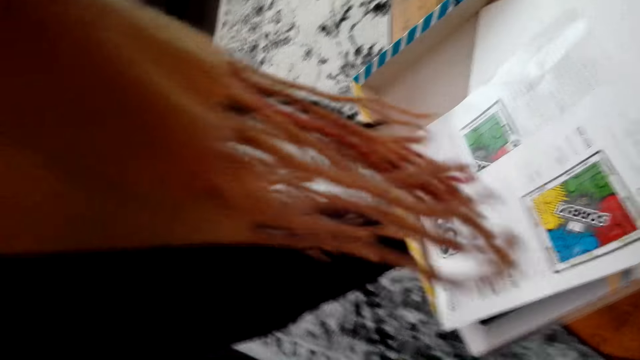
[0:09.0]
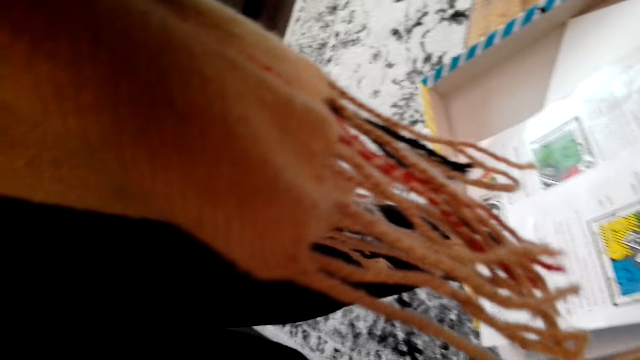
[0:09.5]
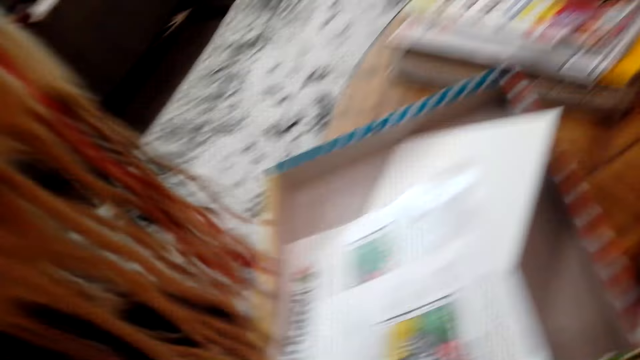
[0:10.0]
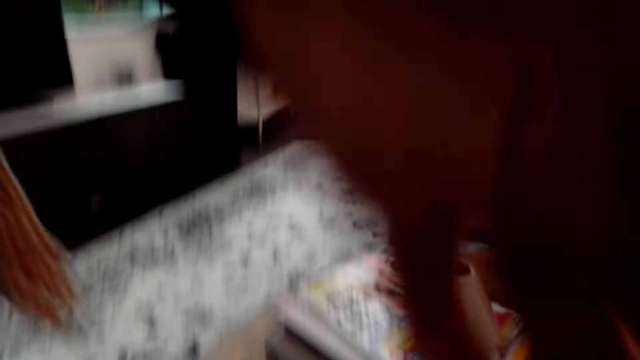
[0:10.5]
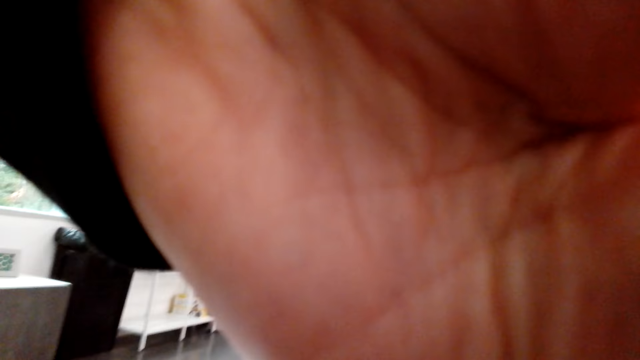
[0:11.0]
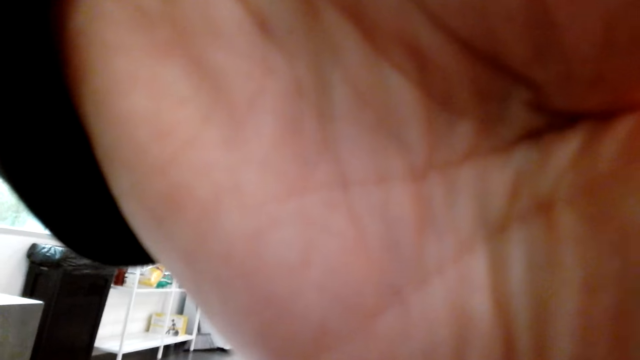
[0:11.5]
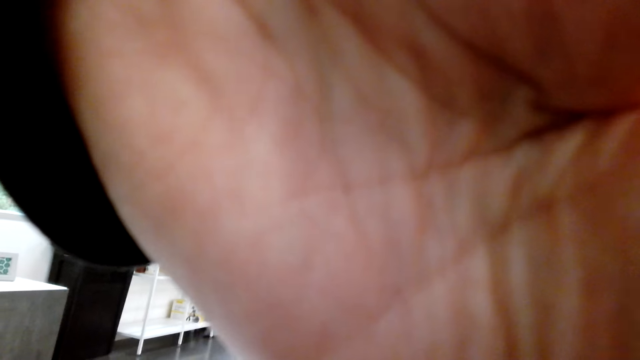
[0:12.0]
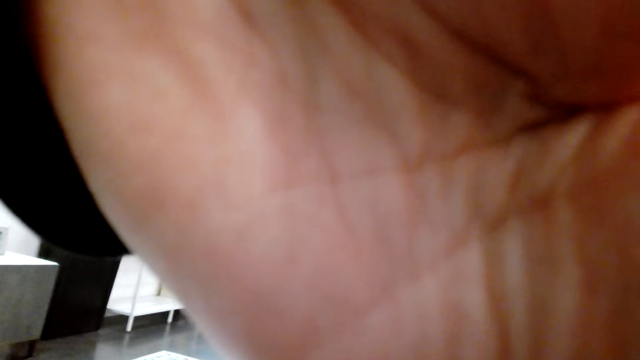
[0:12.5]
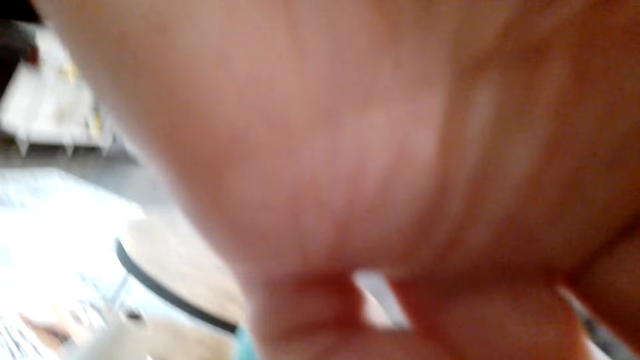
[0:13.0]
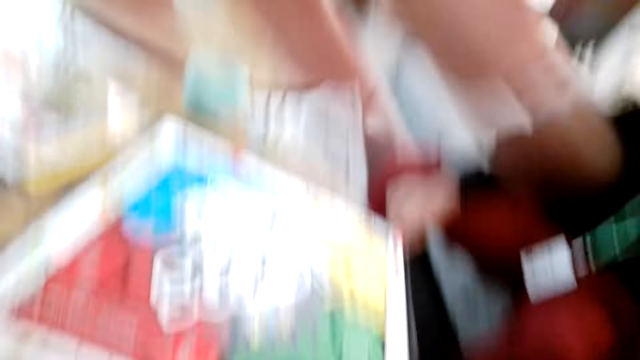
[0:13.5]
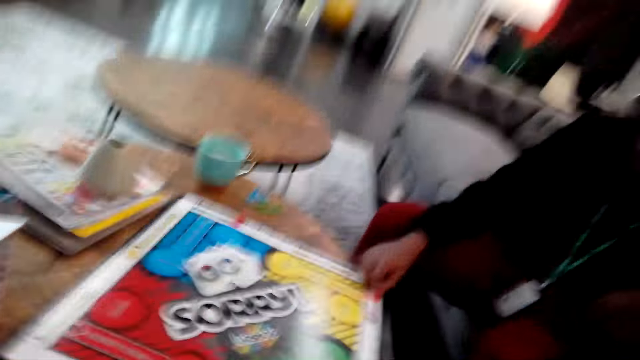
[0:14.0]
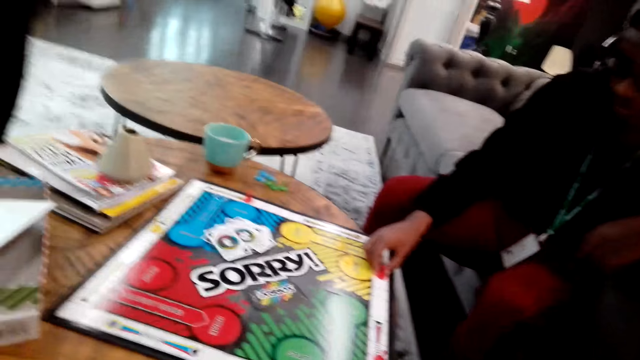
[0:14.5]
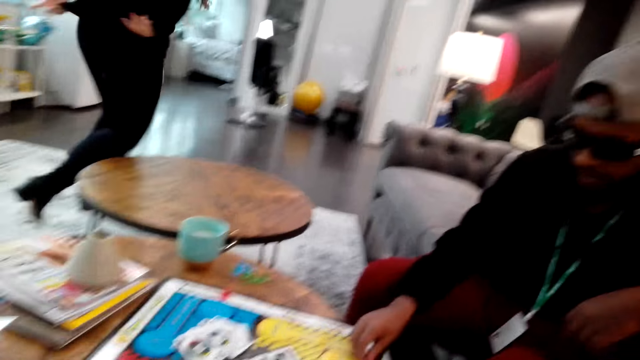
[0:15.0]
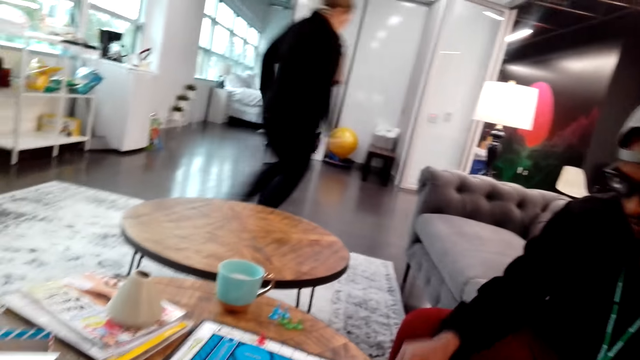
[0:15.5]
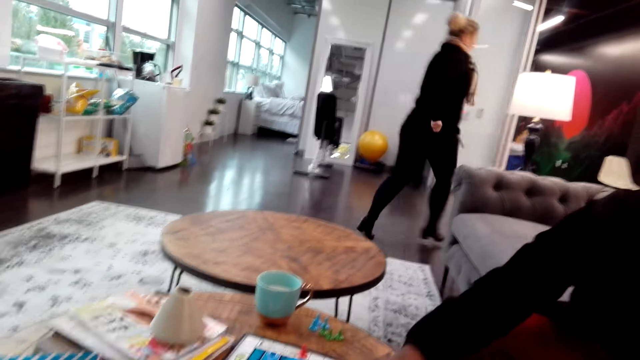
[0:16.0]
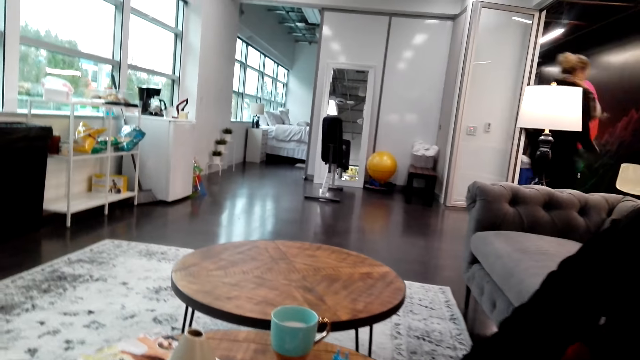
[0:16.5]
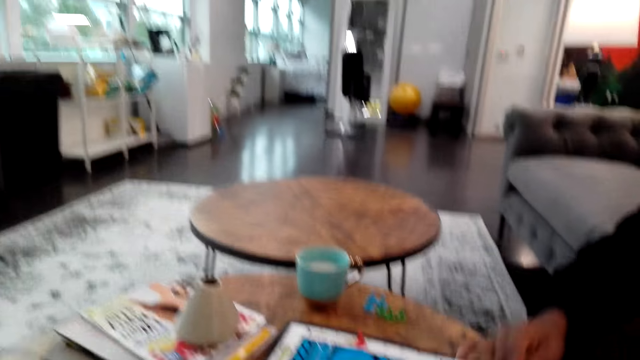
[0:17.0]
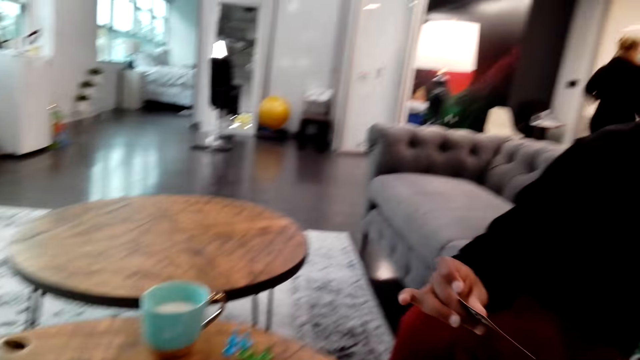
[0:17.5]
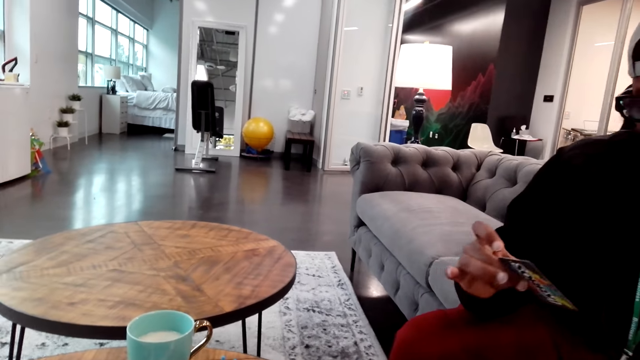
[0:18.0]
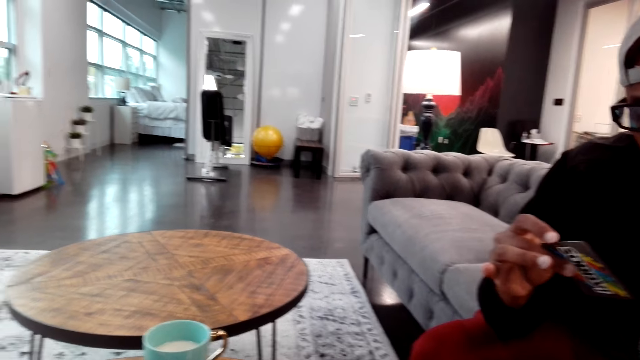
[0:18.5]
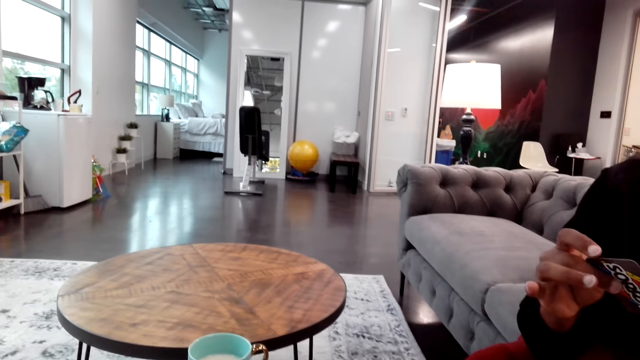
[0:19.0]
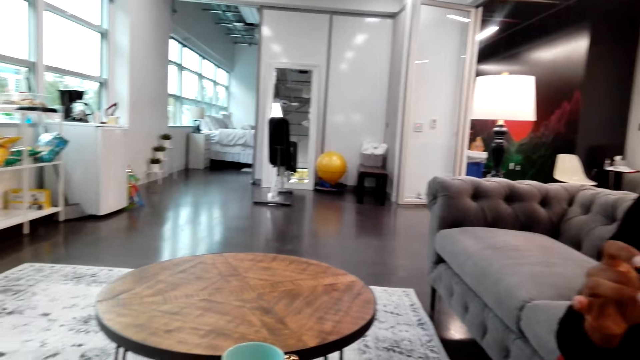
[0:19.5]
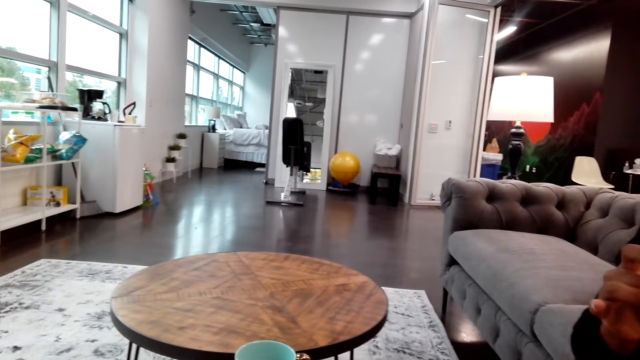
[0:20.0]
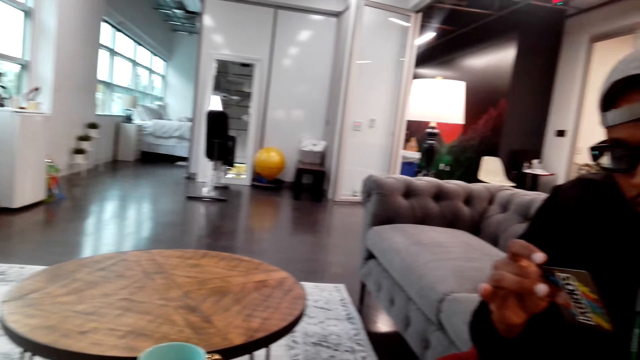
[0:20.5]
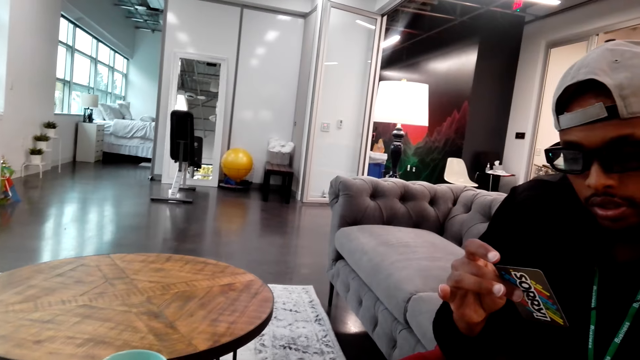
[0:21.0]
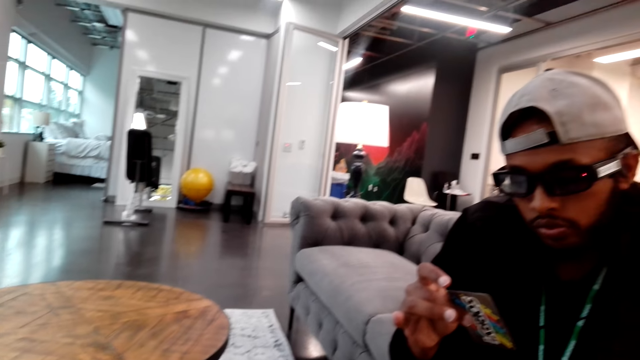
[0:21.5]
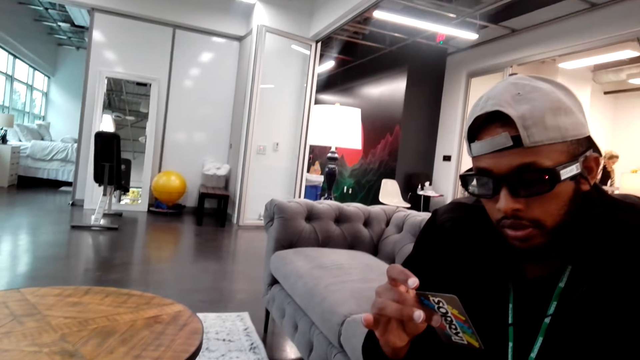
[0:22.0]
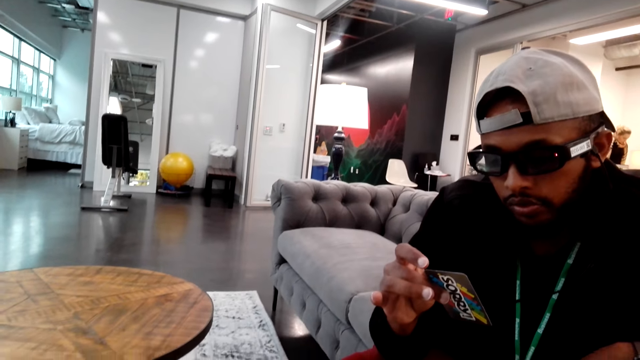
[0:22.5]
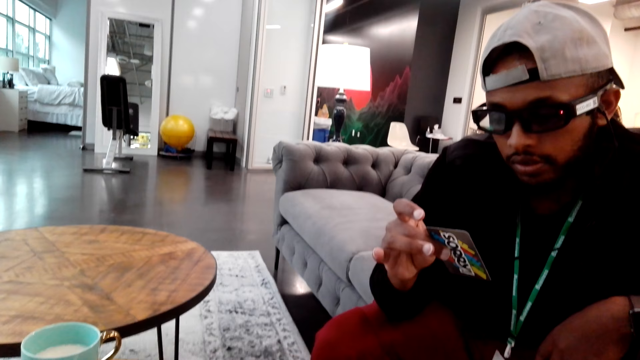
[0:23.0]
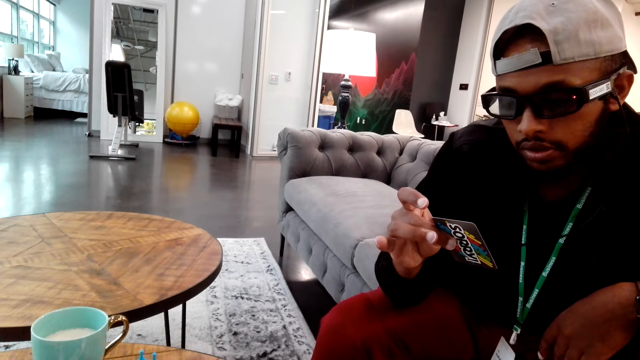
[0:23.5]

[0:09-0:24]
The camera wearer adjusts the camera. A man plays chess. The man picks up a card. The camera wearer looks around. They look at the man.

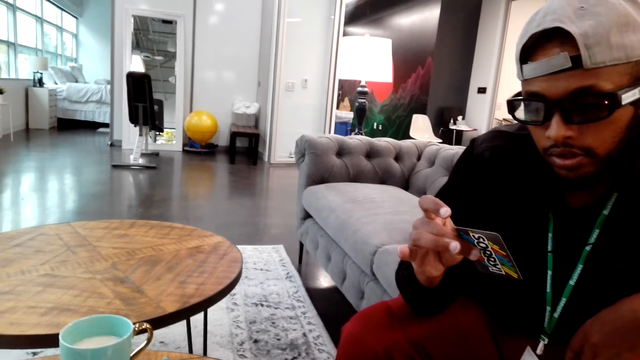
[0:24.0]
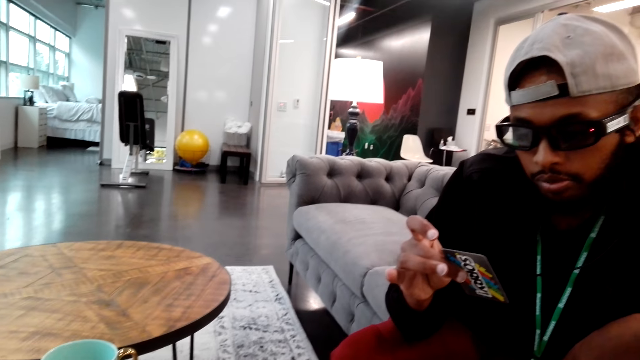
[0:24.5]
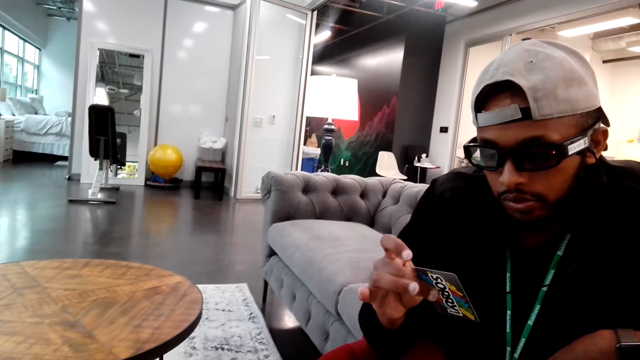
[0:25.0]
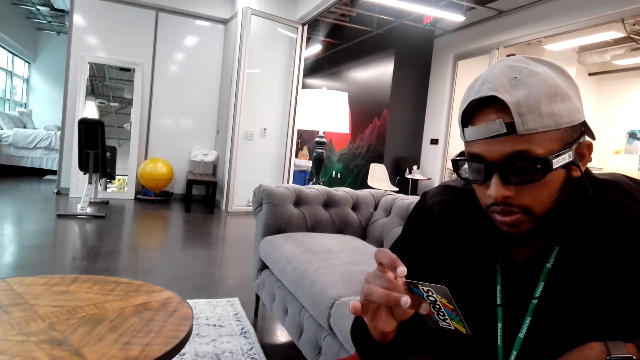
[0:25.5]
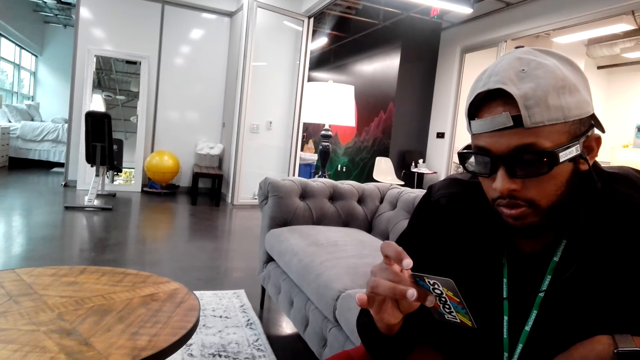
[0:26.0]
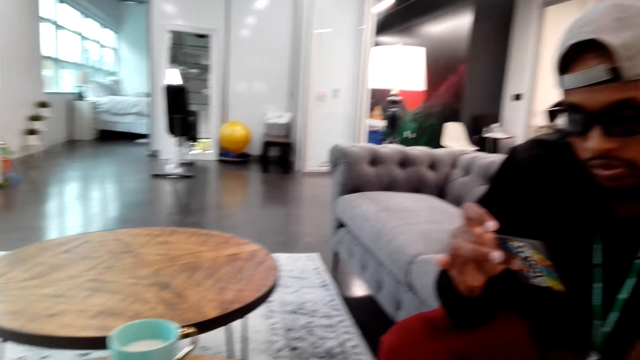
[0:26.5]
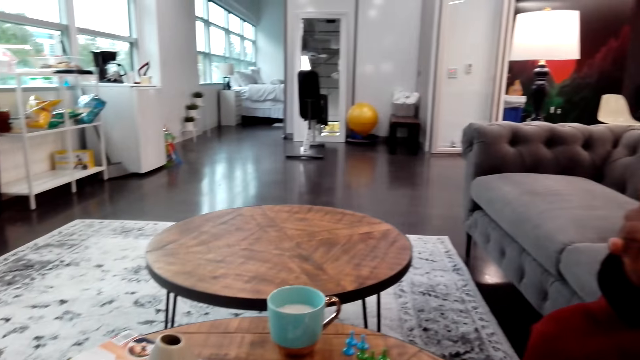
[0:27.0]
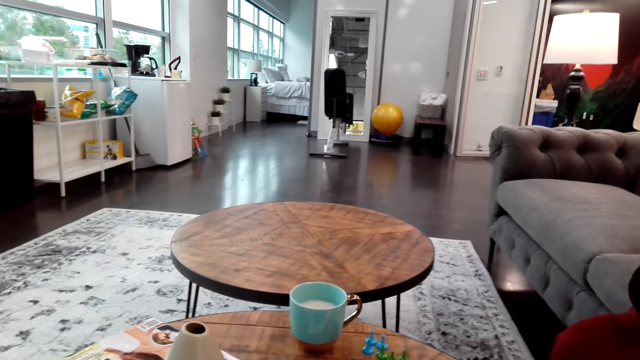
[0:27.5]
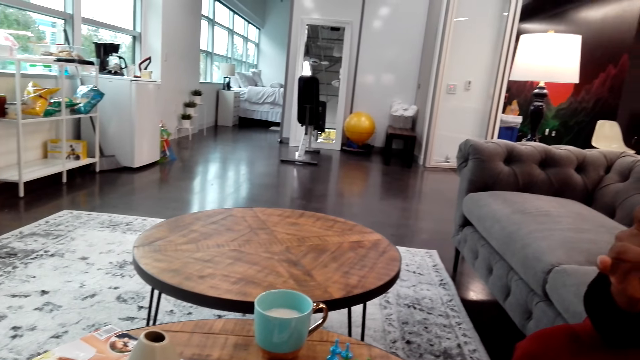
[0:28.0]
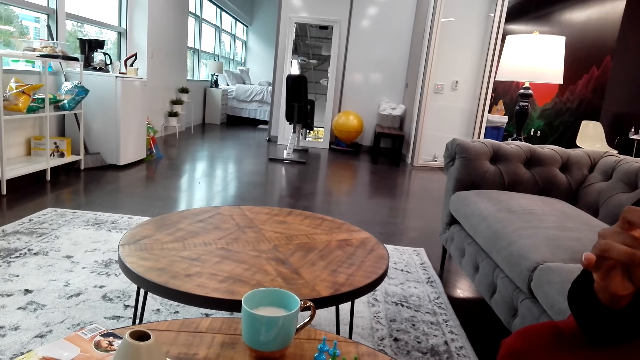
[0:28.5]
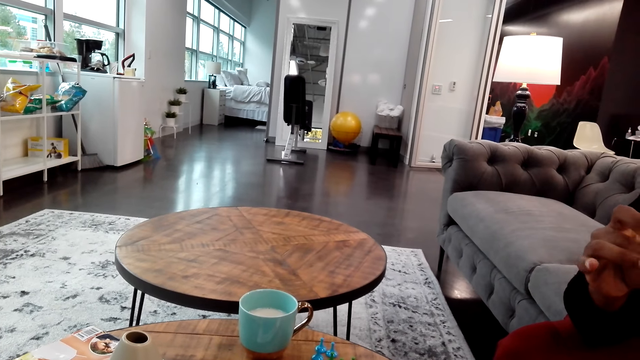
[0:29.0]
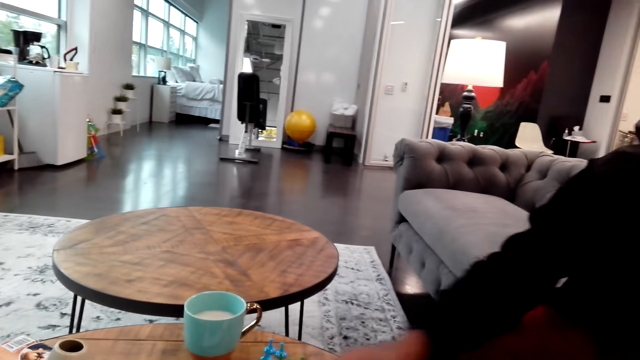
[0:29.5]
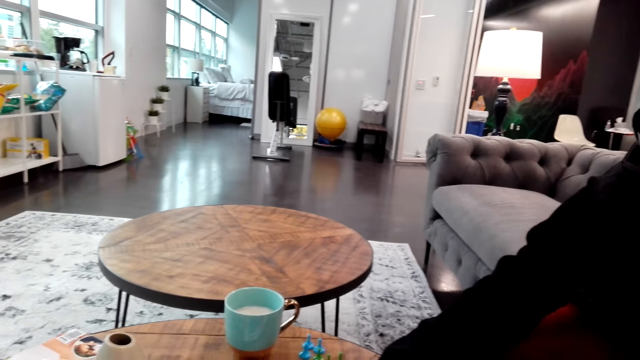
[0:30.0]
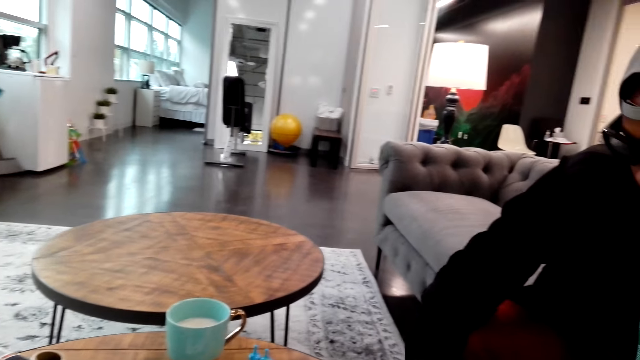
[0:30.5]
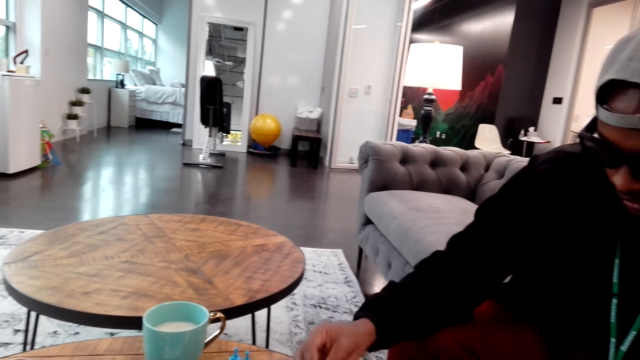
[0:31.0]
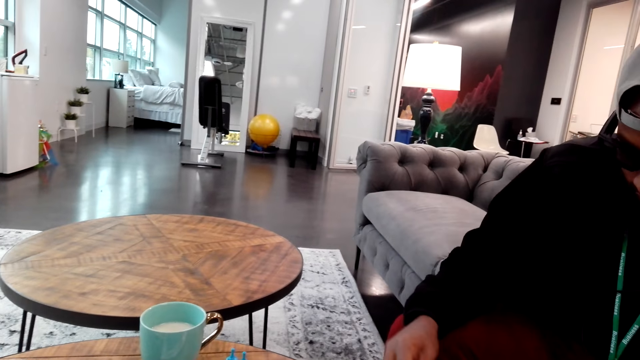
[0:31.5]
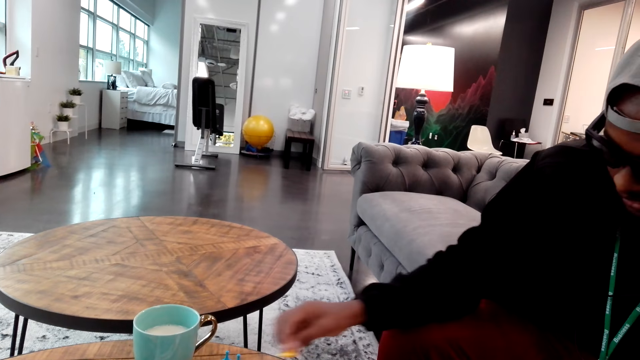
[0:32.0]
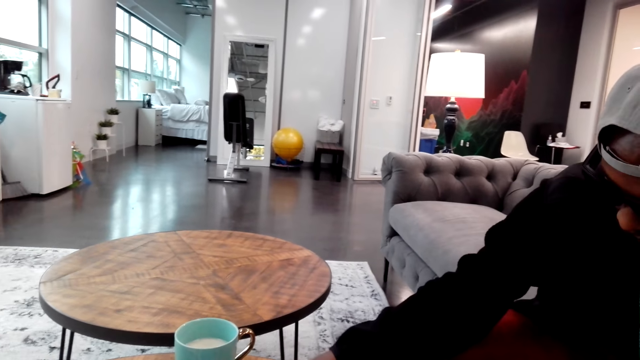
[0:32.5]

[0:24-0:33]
The camera wearer looks around. They move a chessman.
